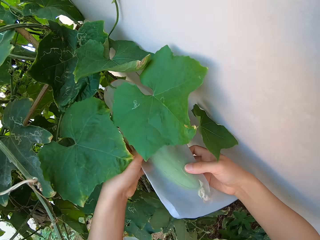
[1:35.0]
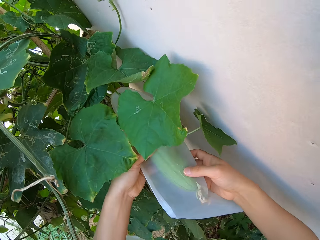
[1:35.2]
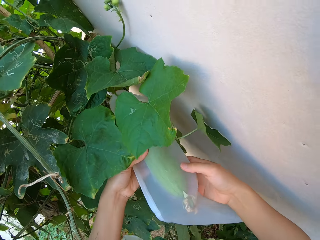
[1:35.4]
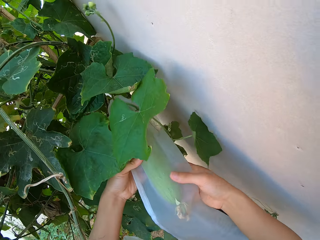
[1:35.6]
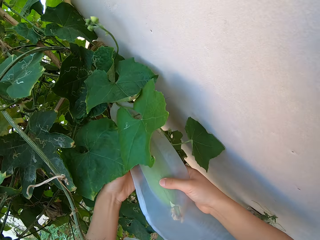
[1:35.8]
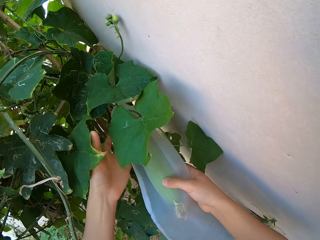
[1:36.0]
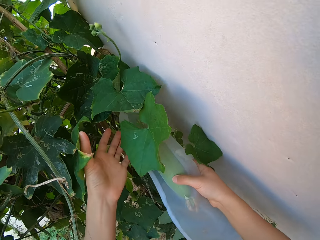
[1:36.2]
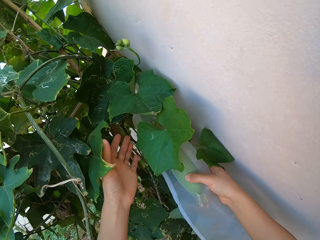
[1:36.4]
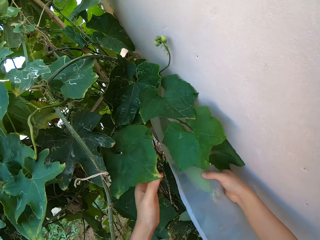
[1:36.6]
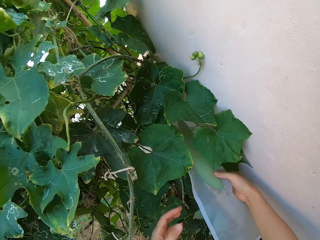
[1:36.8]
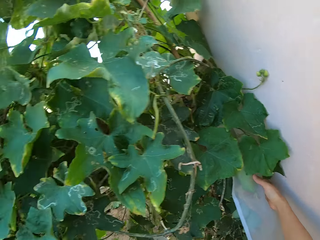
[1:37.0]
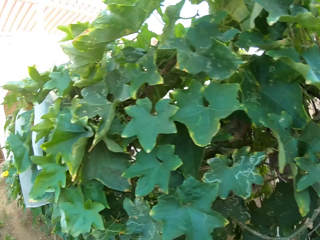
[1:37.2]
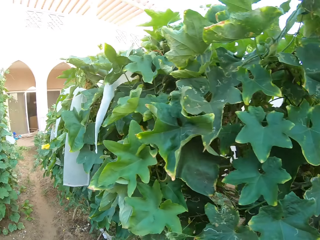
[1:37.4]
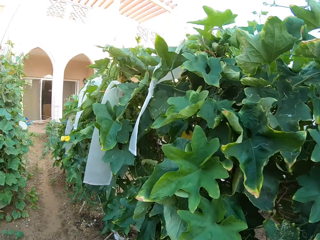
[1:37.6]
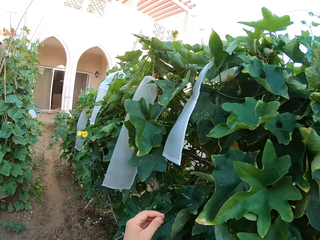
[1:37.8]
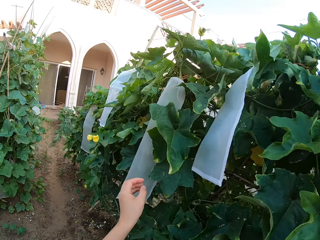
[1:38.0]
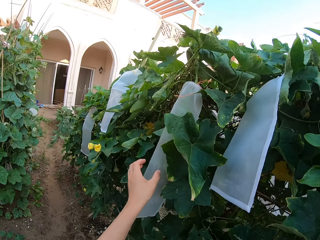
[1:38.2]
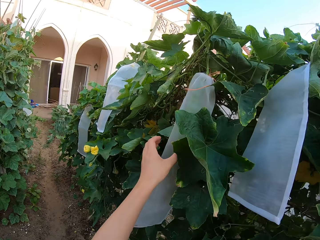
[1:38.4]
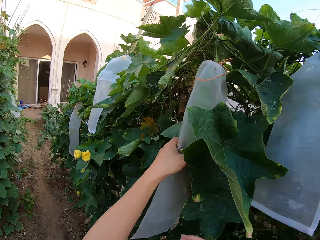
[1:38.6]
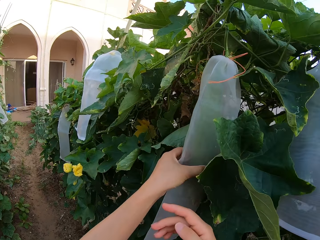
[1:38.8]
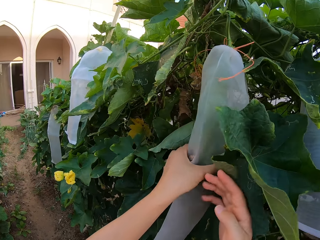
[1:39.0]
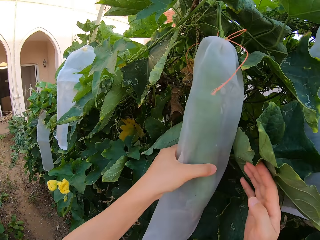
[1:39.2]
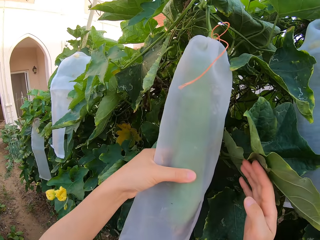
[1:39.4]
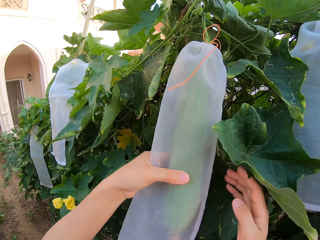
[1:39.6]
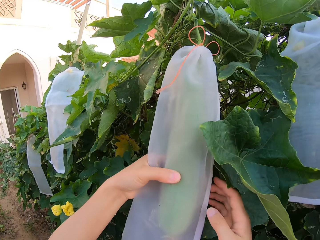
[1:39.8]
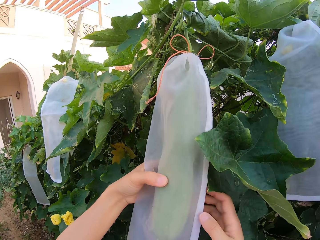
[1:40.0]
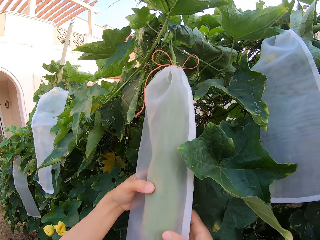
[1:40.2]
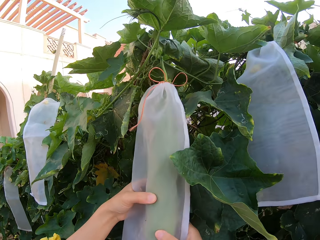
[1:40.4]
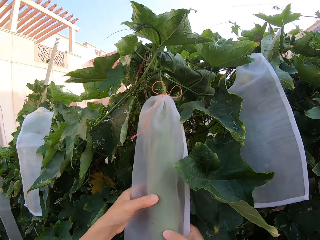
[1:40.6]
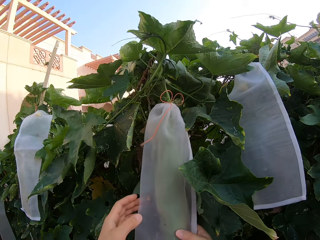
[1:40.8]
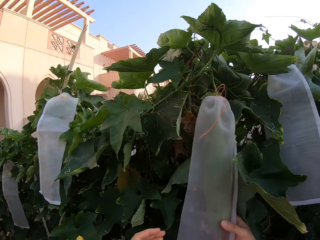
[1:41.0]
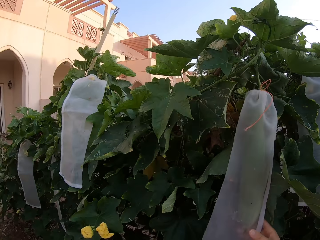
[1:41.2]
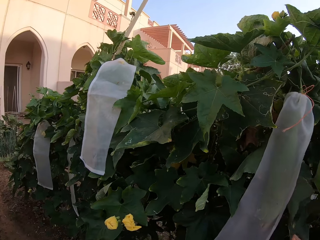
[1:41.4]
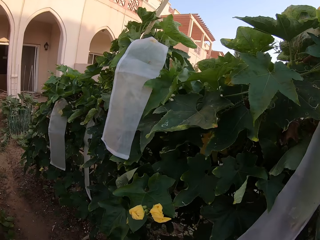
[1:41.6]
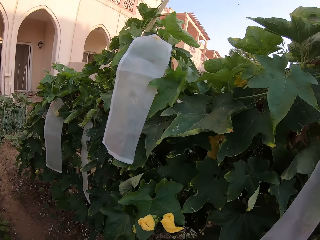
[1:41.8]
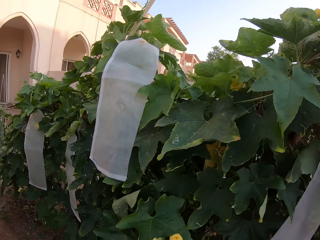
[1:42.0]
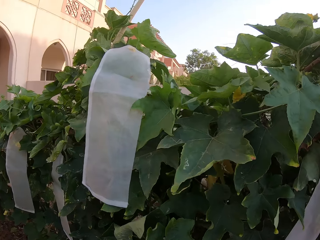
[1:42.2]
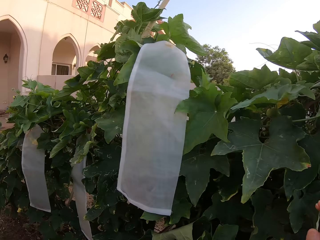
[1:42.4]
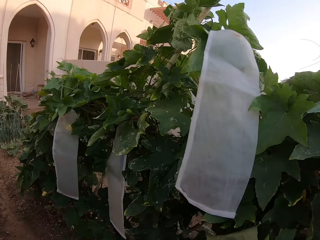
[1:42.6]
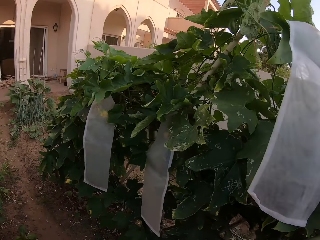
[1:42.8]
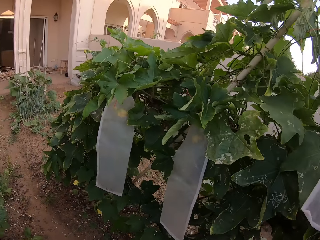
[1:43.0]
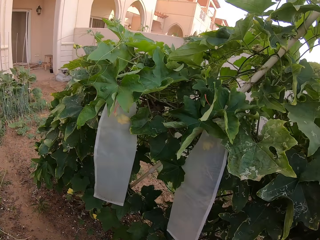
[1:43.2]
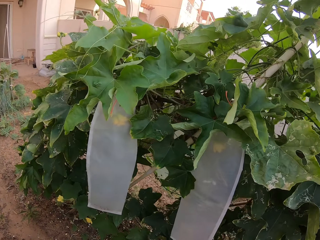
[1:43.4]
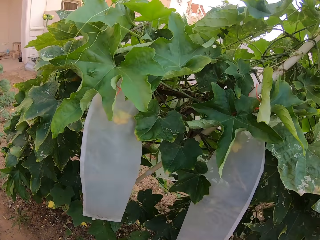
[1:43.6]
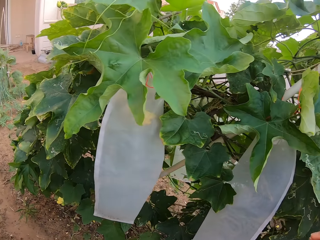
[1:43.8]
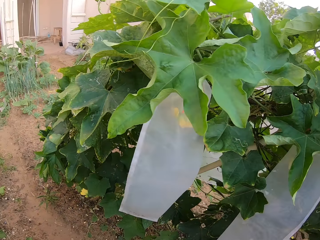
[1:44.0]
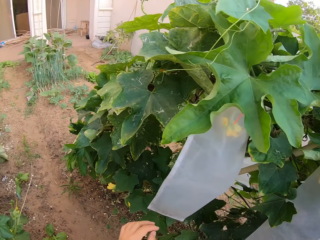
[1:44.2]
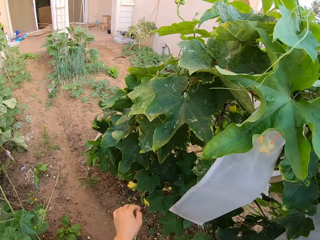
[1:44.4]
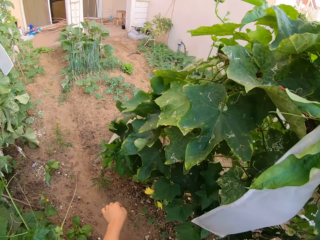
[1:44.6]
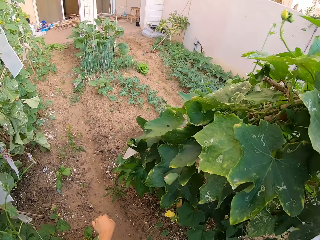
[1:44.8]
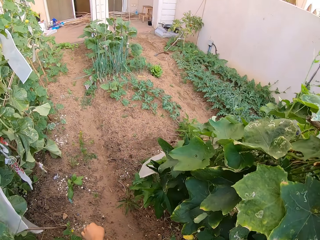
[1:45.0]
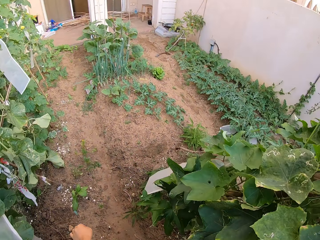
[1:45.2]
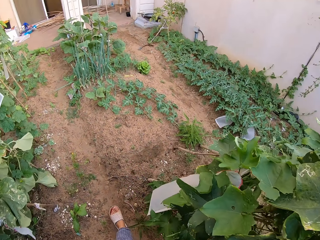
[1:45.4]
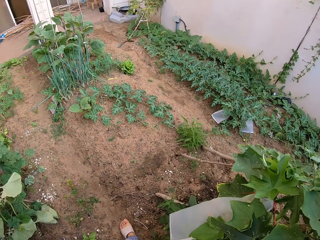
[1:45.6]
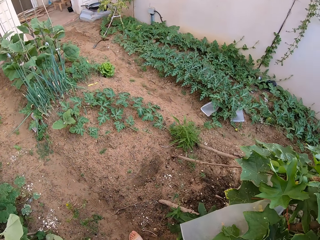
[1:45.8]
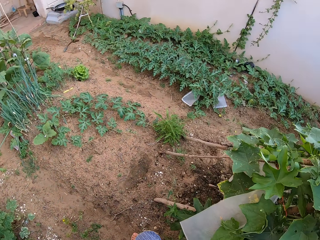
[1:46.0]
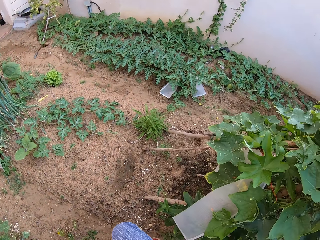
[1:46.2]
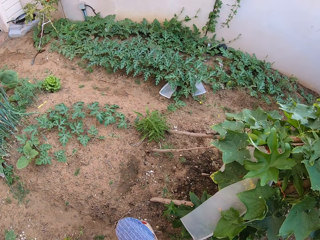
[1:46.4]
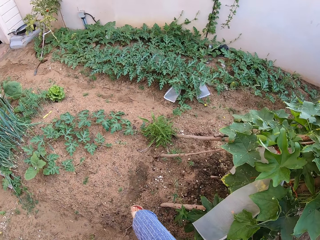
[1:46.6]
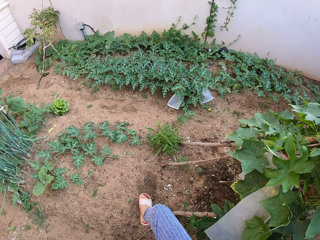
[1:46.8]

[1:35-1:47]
The camera wearer holds a ridged gourd fruit with hands. They stare around the ridged gourd plant garden. They hold the ridged gourd fruit with hands. They walk around the ridged gourd plant garden.

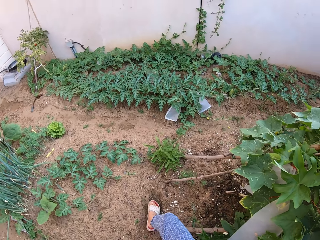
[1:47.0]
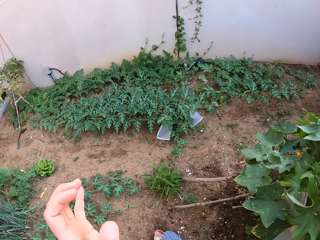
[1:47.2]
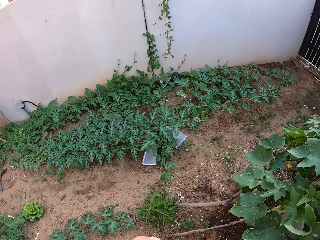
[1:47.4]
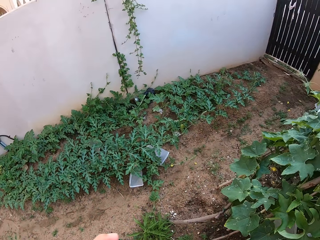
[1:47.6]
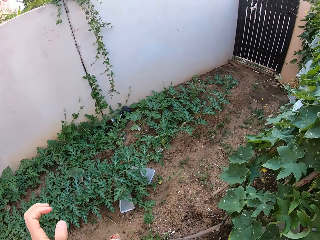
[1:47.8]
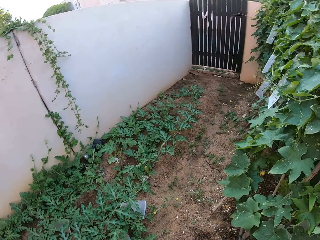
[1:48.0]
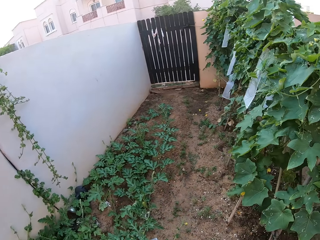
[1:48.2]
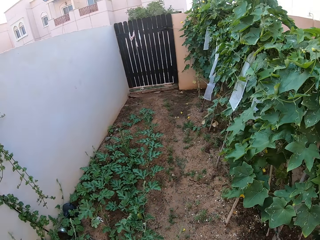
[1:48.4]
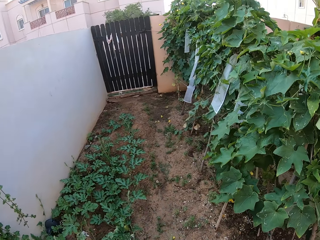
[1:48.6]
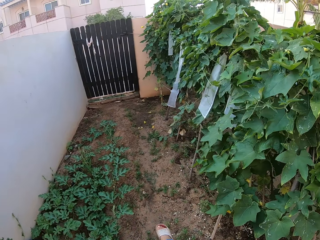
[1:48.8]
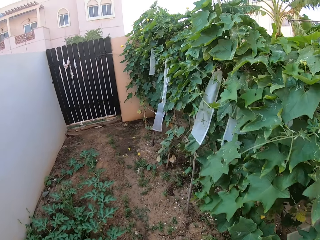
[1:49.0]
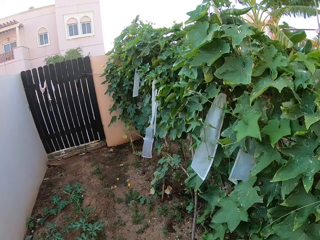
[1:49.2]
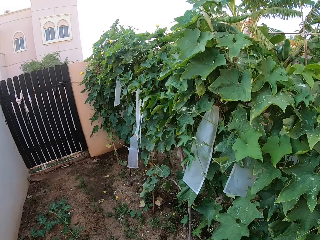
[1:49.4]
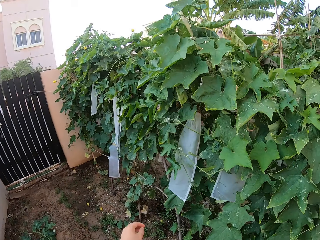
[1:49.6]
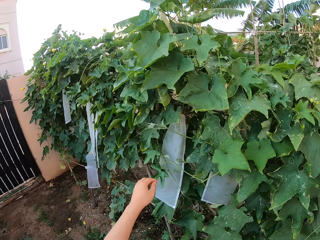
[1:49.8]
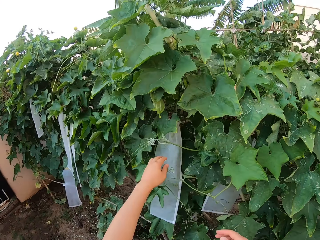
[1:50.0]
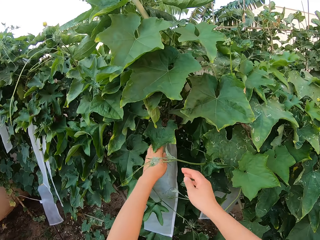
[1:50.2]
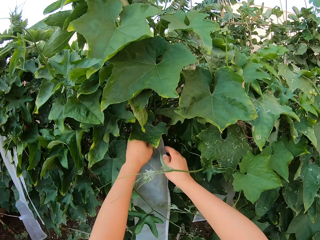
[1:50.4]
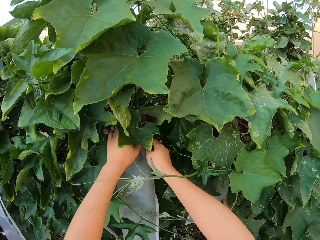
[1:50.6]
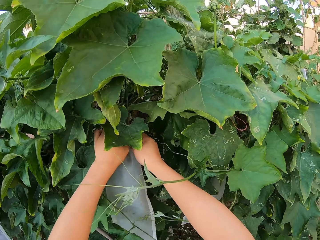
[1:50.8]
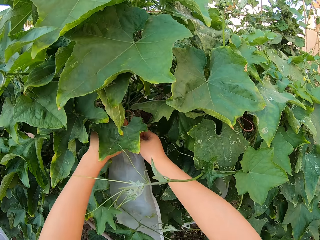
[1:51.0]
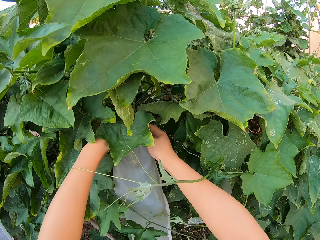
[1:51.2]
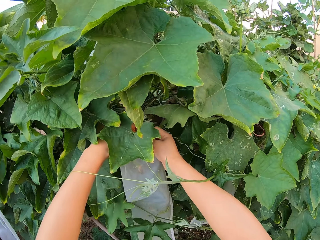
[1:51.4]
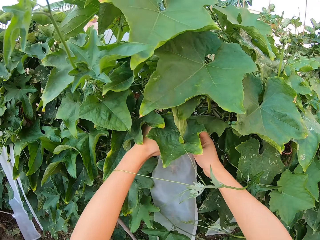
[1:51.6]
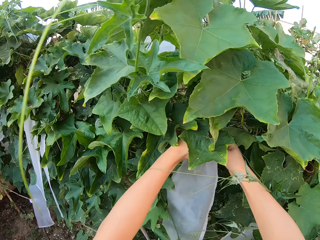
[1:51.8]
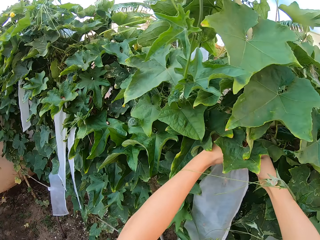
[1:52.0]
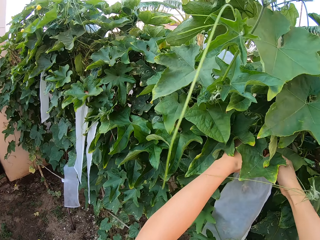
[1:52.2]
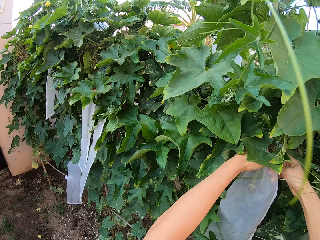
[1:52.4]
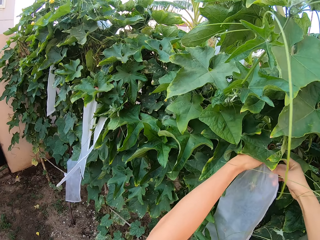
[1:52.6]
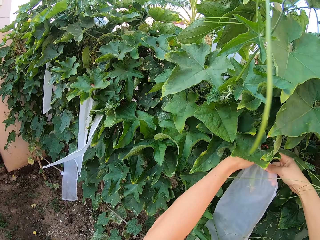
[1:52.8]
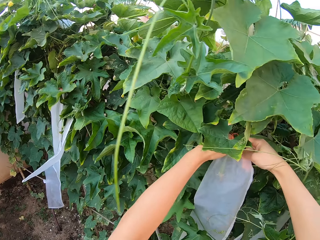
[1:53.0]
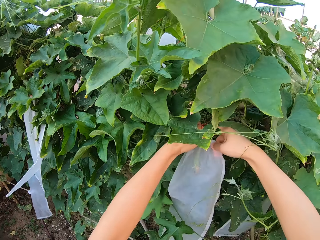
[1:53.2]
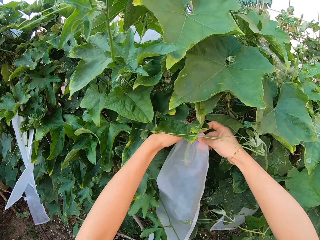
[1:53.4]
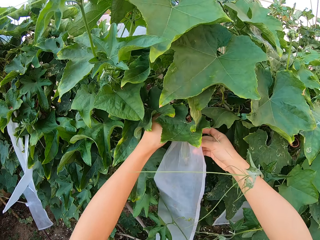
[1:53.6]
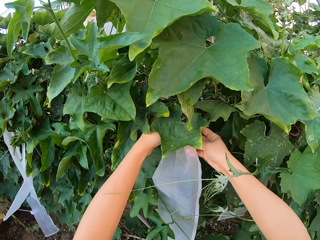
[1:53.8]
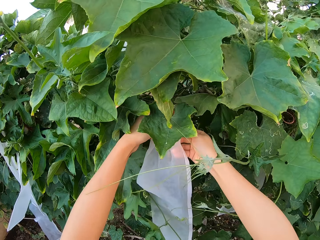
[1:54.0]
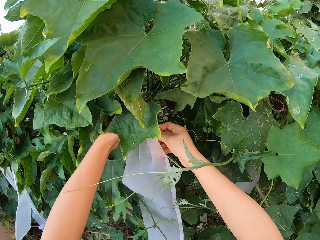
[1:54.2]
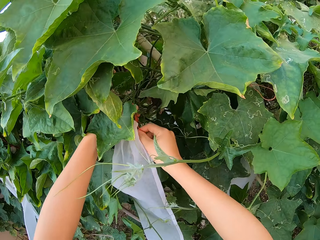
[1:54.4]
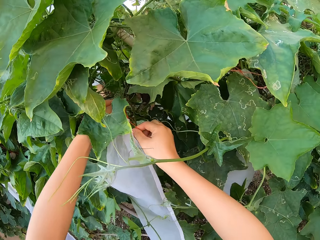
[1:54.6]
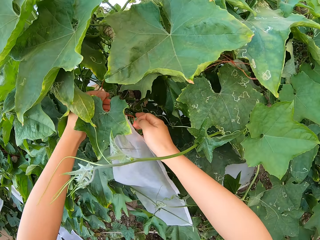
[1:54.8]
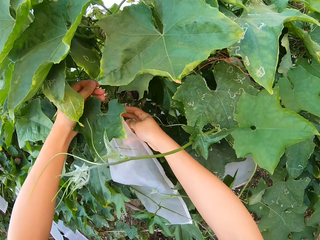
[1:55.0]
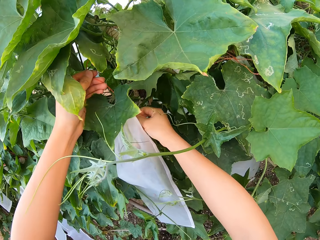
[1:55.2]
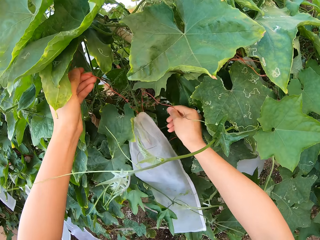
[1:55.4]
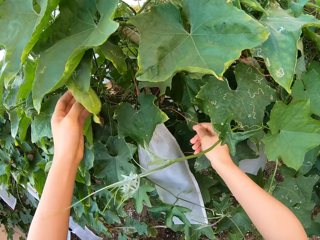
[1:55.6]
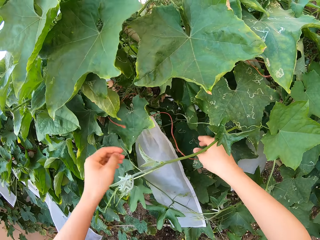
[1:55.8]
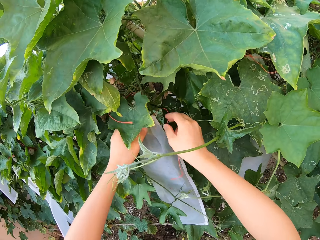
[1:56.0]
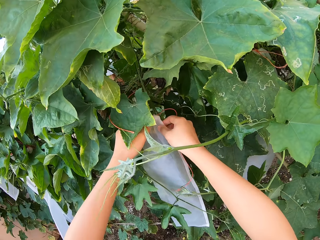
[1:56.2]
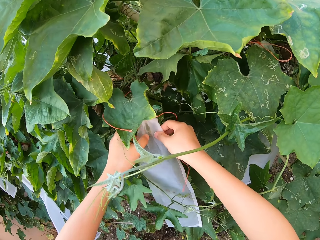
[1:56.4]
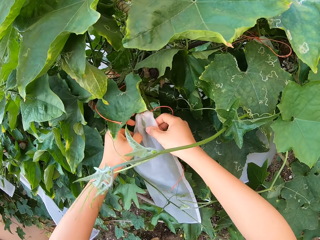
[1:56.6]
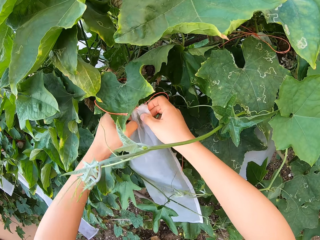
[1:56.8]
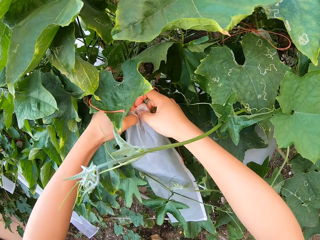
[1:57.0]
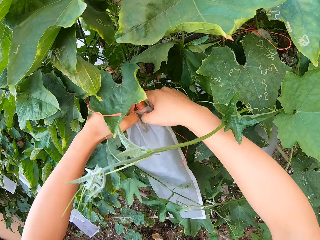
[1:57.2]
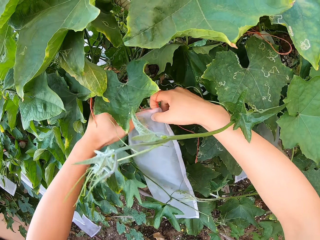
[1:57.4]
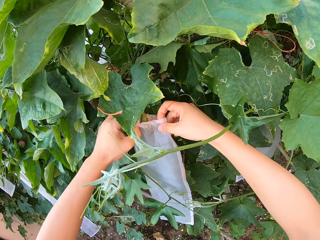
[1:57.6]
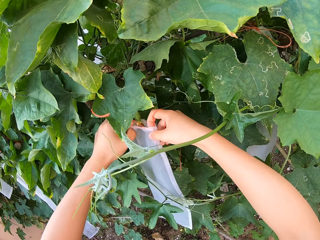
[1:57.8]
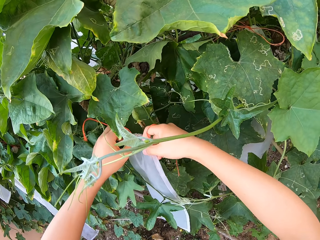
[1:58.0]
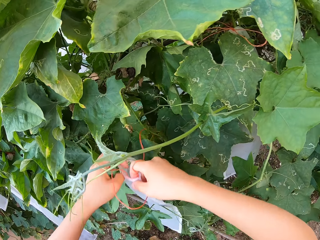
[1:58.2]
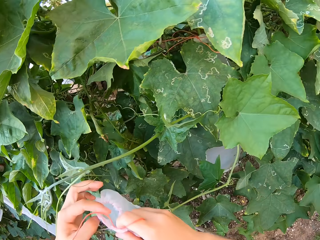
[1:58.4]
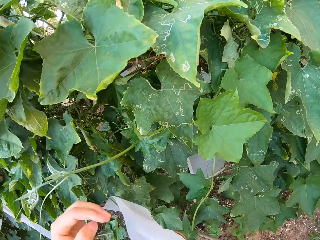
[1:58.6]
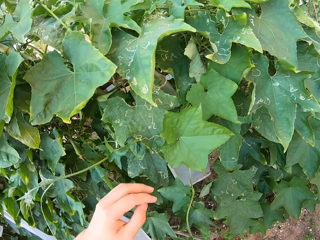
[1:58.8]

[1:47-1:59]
The camera wearer unwinds a ridged gourd fruit with hands in a transparency polythene bag.
